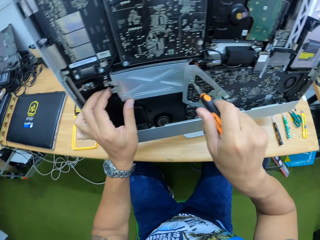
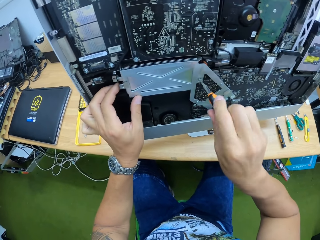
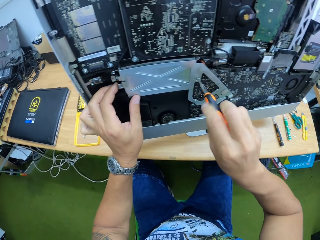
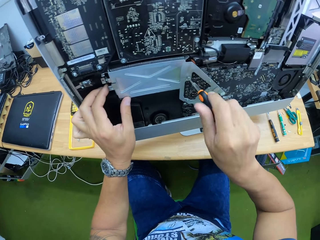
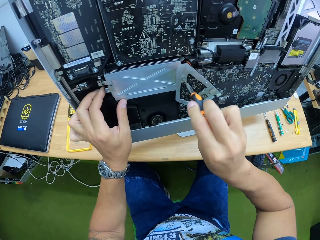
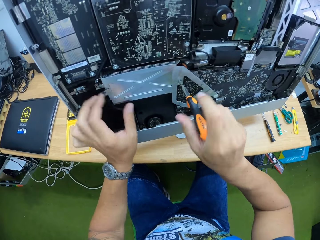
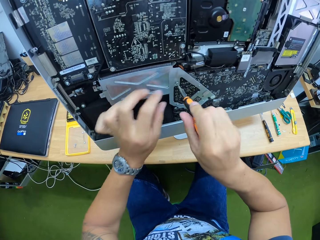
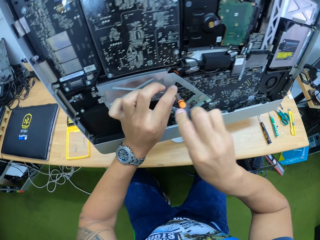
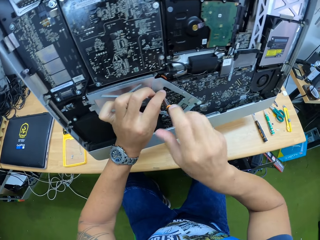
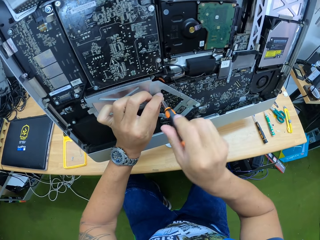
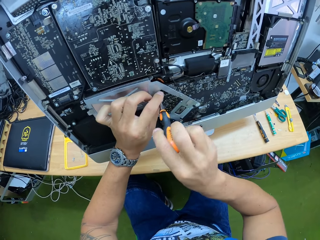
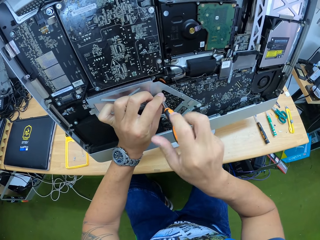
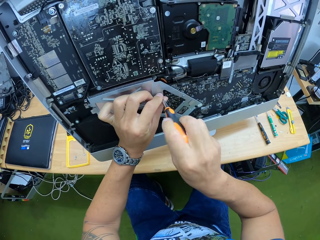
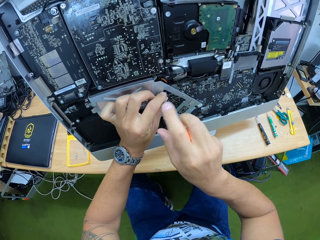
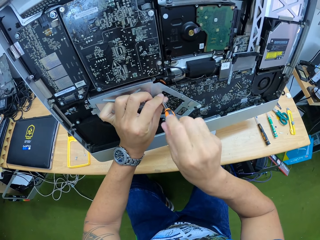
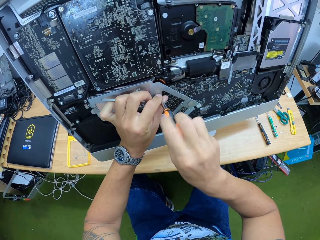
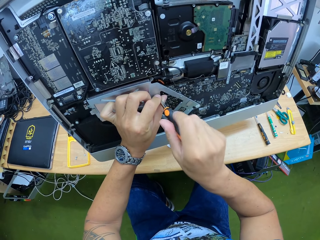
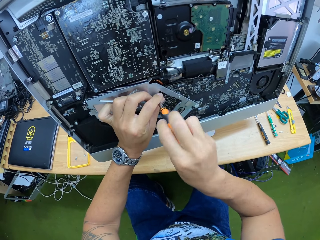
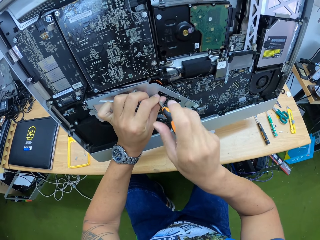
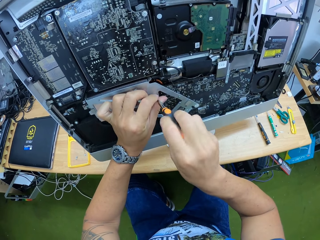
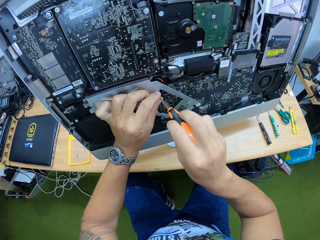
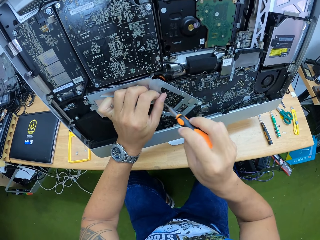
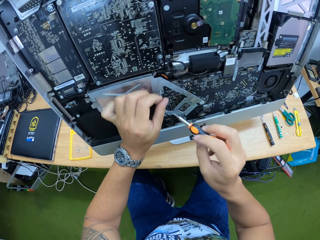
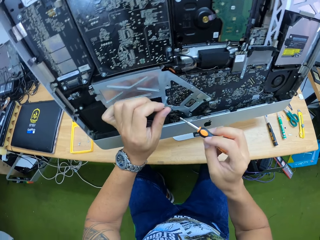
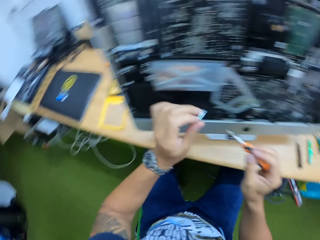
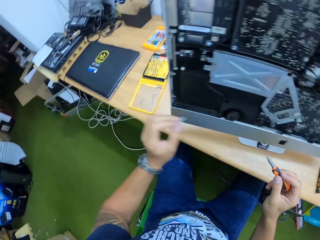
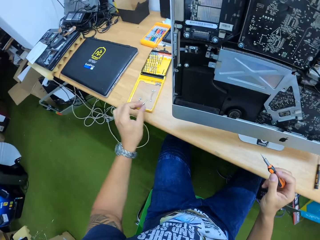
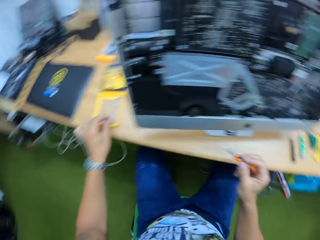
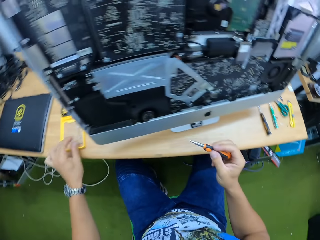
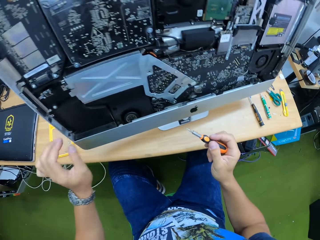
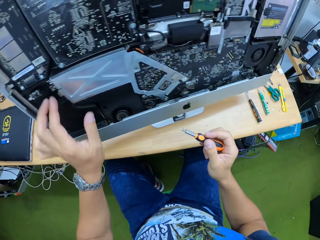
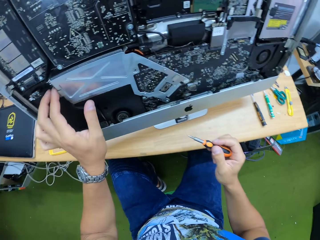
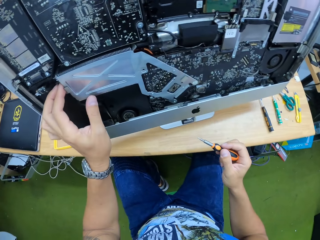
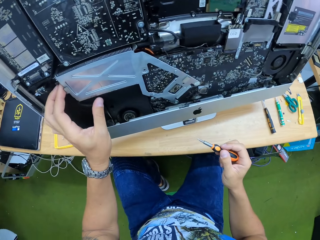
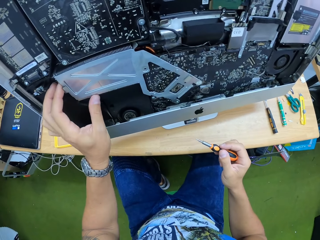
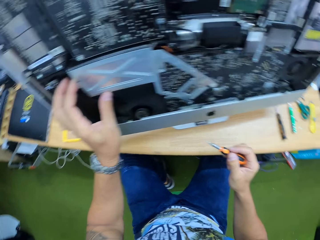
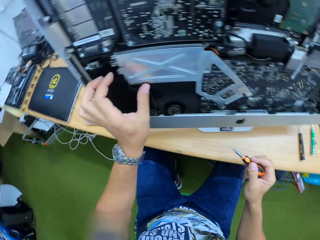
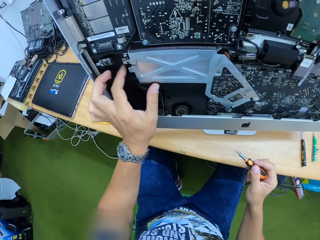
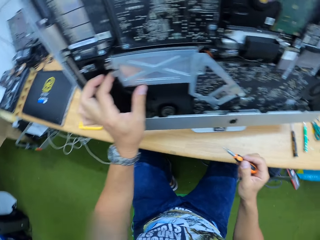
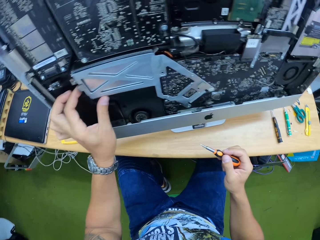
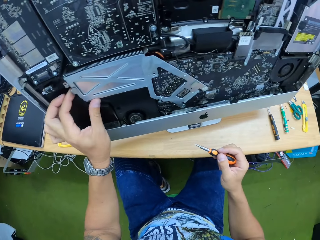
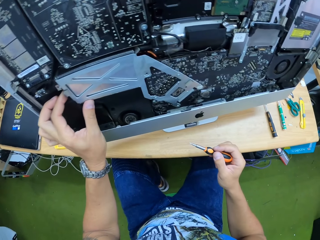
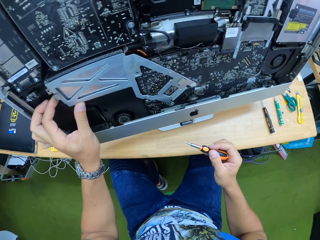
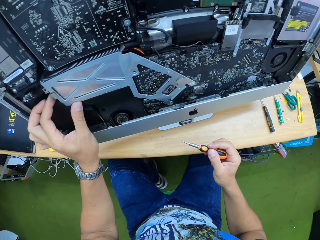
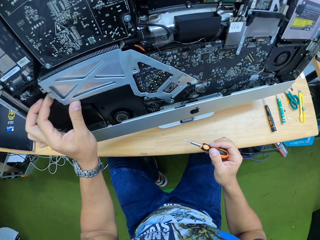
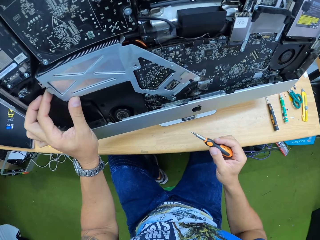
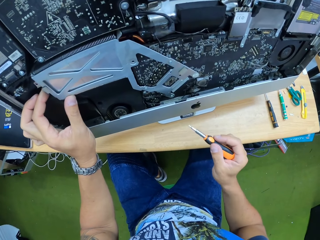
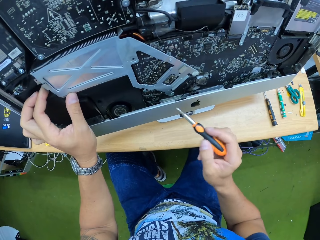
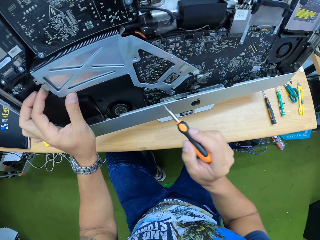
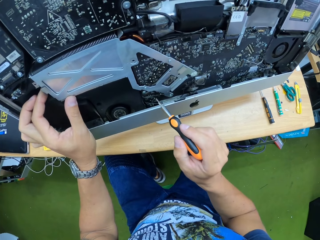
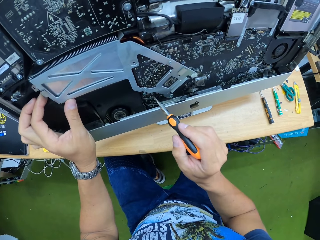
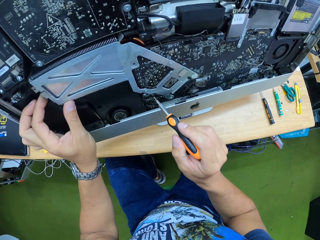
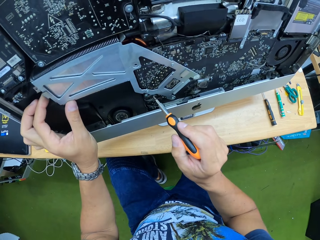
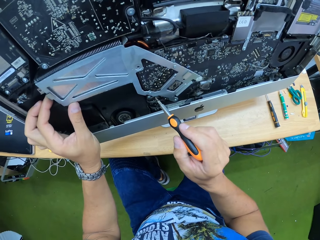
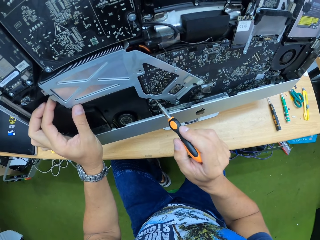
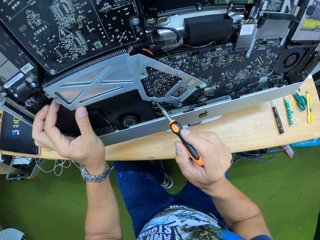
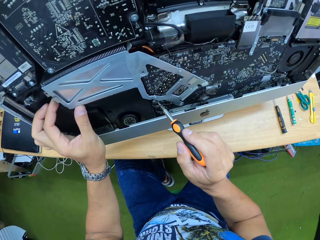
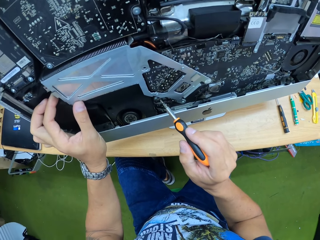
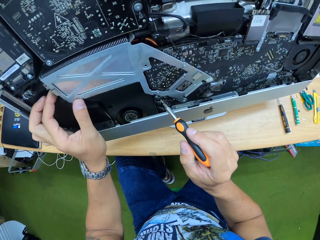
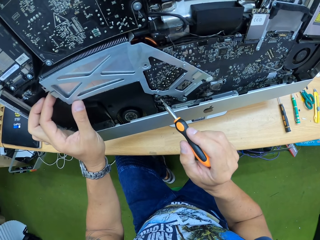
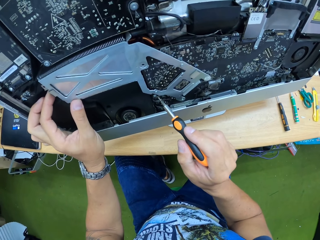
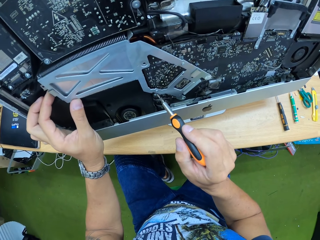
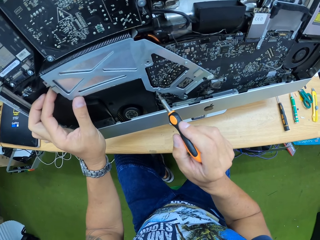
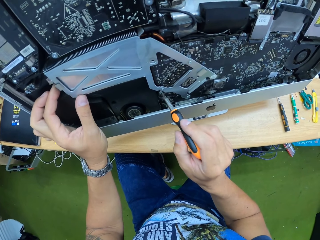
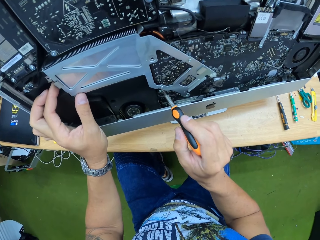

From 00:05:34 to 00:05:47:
The camera wearer holds the bolt with the left hand. He loosens the bolt with the screwdriver in the right hand. He holds the bolt with the left hand. He places the bolt on a screwdriver set on the table with the left hand. He adjusts a part of the board with his left hand. He shakes the hard drive cover with the left hand. He unscrews a part of the board in the monitor with the screwdriver in his right hand.

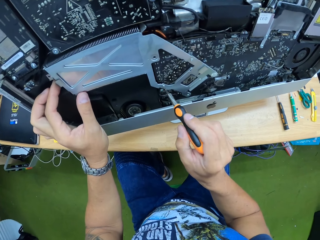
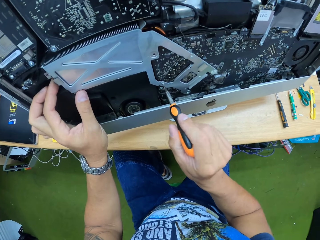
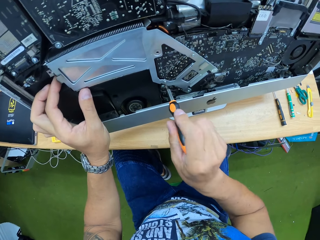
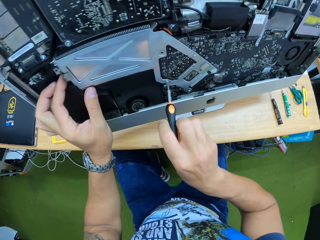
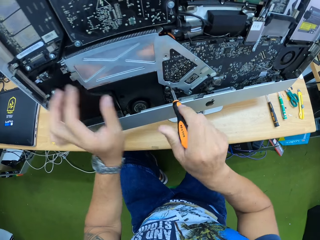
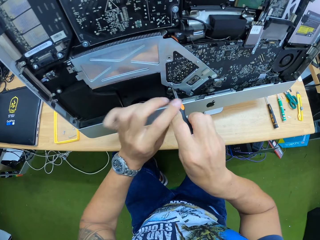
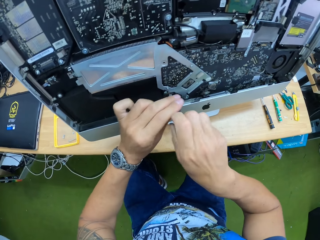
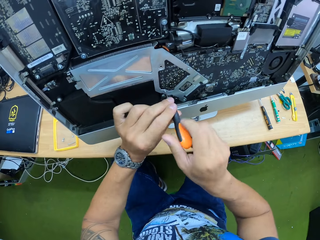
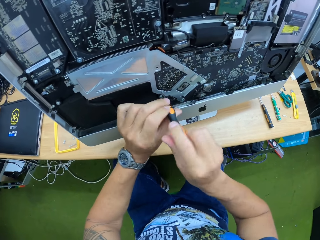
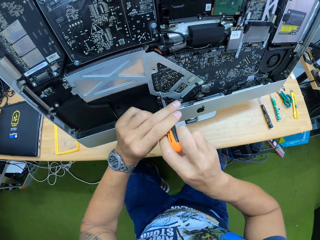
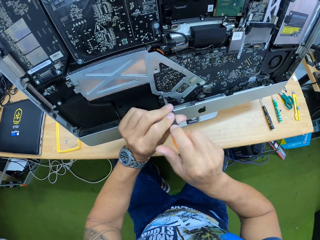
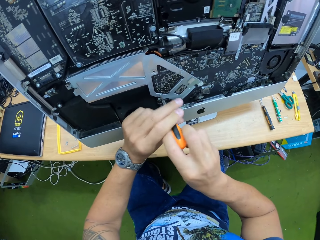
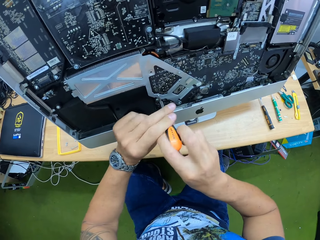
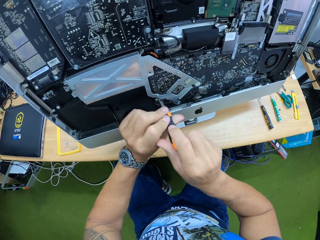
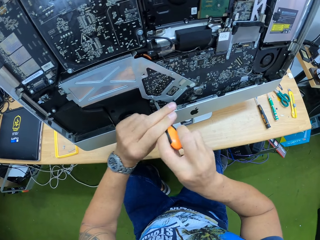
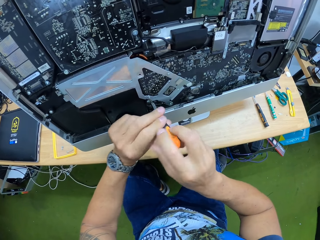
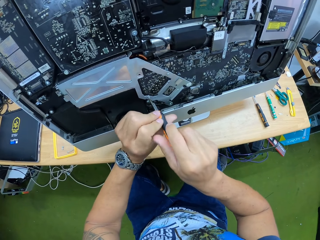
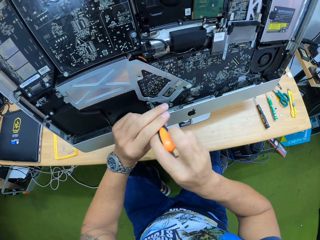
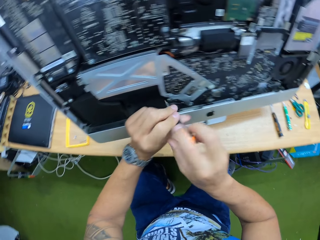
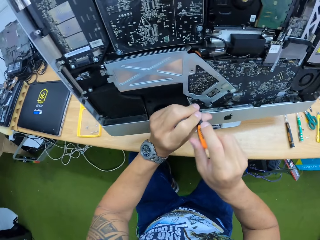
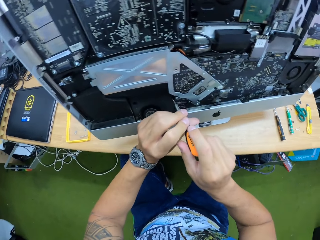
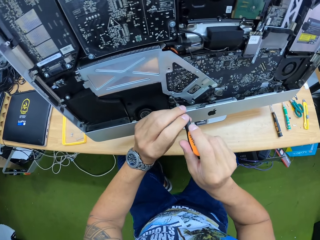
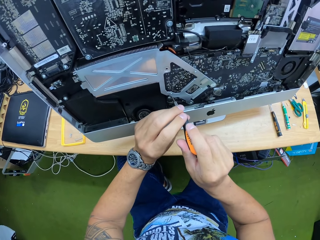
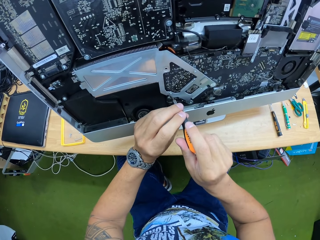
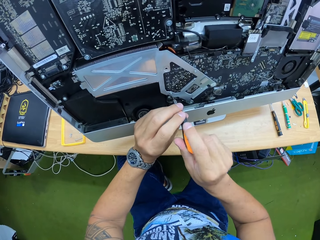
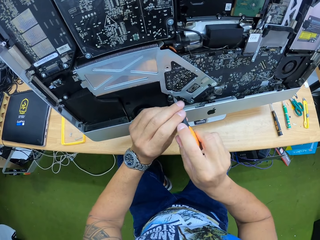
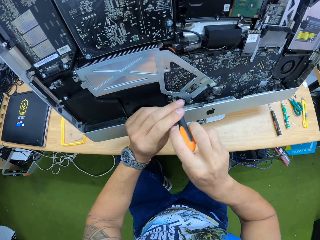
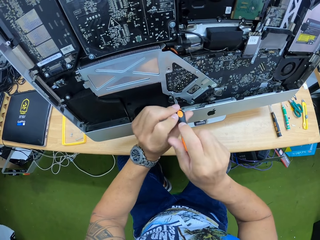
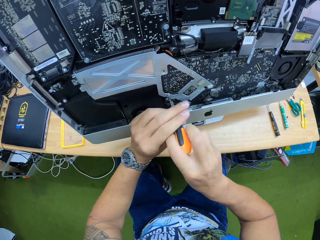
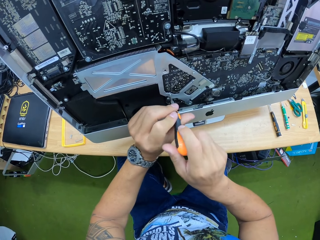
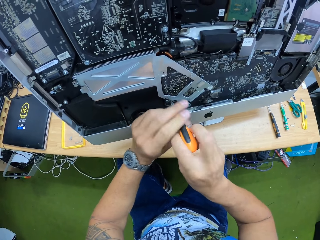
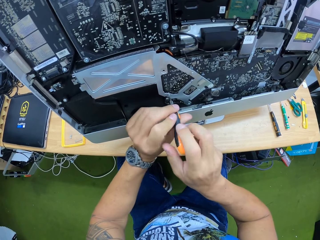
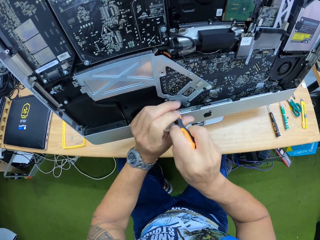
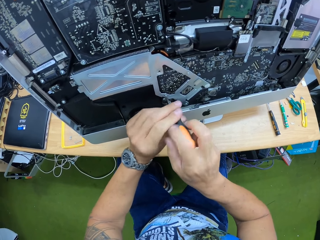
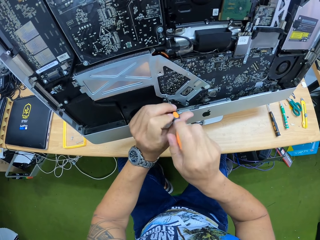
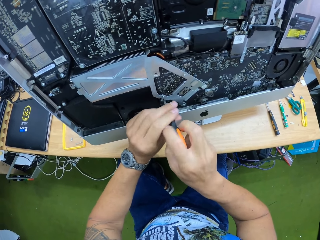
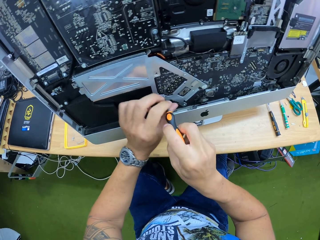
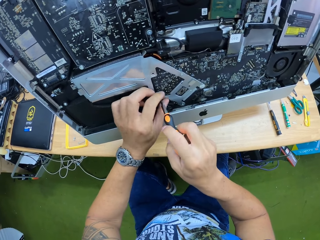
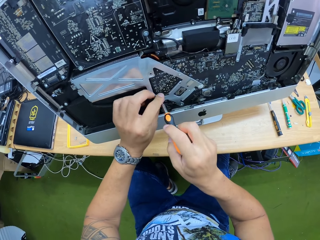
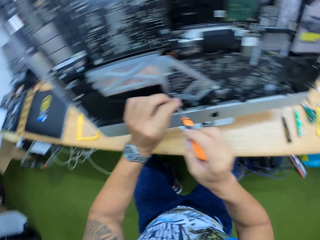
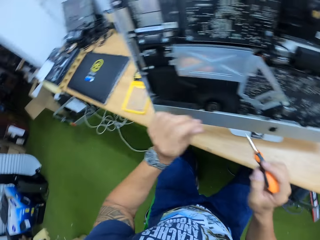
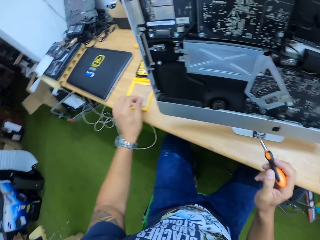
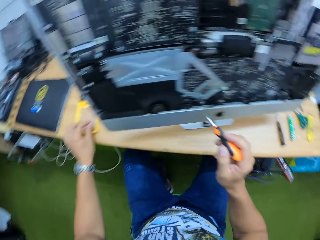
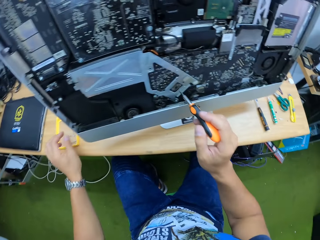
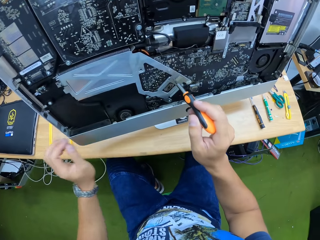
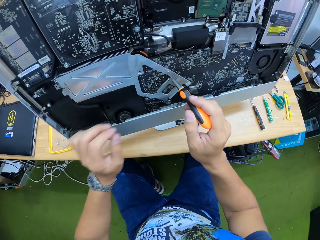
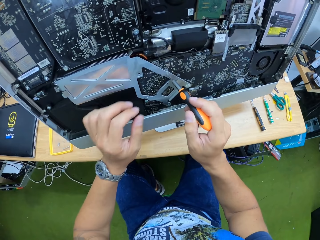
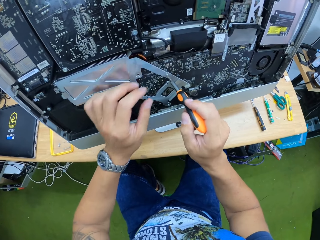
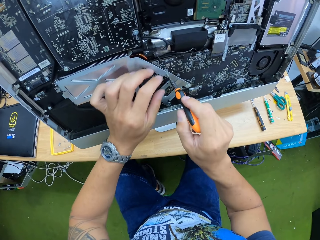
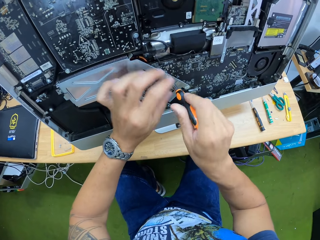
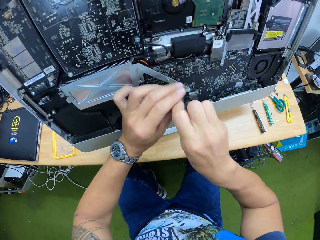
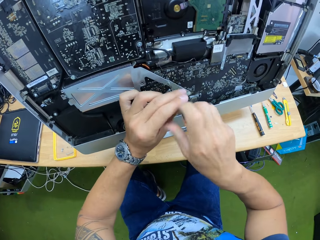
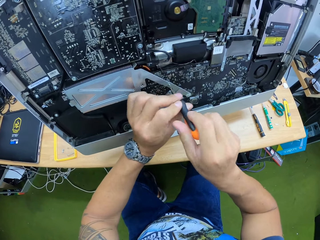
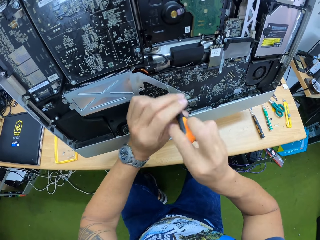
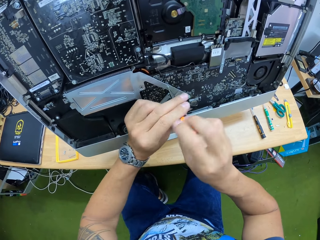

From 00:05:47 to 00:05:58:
The camera wearer loosens the bolt with the screwdriver in the right hand. He loosens the bolt with the screwdriver with both hands. He picks the bolt with the left hand from the hard drive cover. He places the bolt on the screwdriver set on the table with the left hand. He unscrews a part of the board in the monitor with the screwdriver in his right hand.
